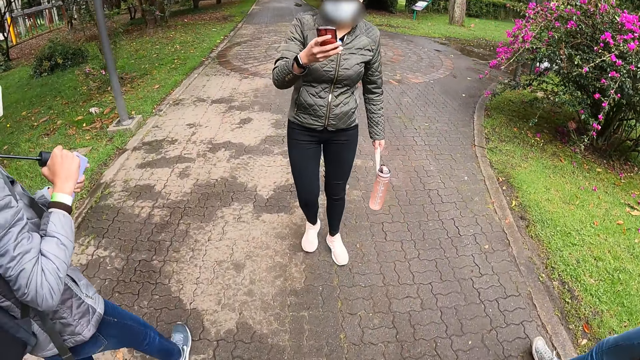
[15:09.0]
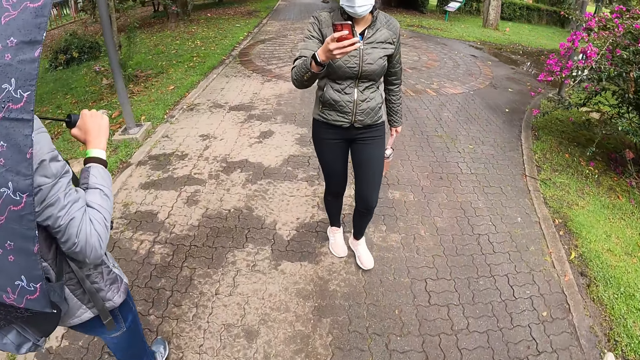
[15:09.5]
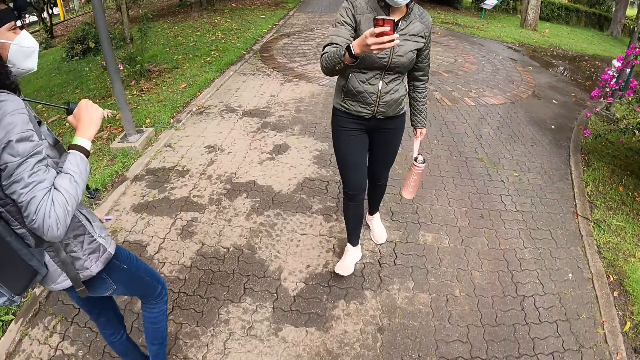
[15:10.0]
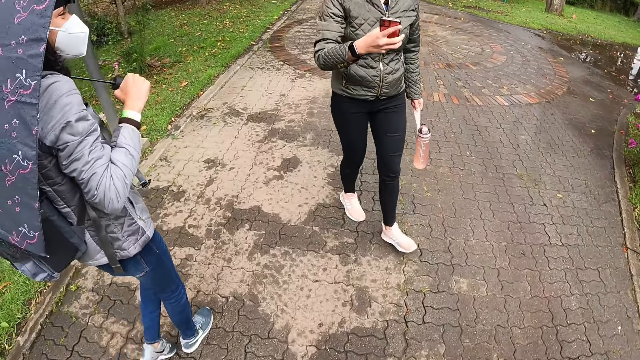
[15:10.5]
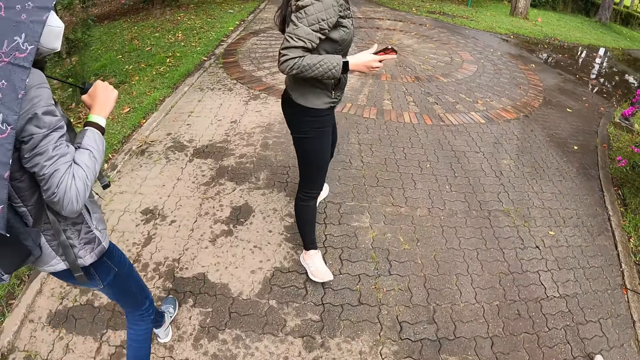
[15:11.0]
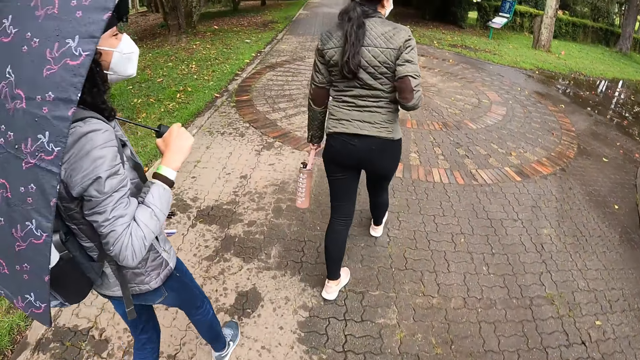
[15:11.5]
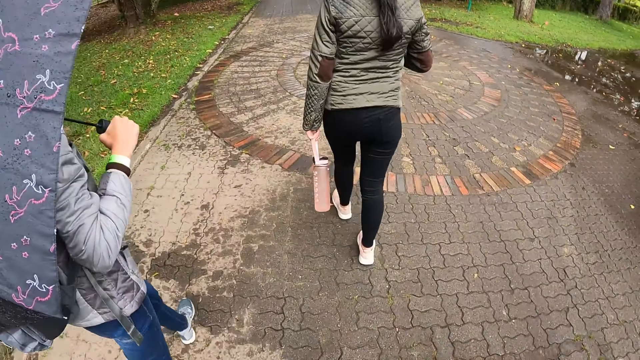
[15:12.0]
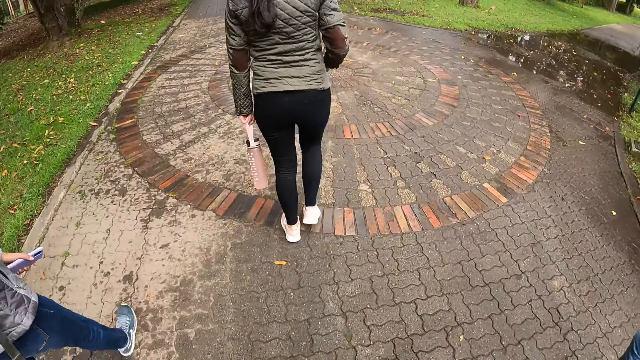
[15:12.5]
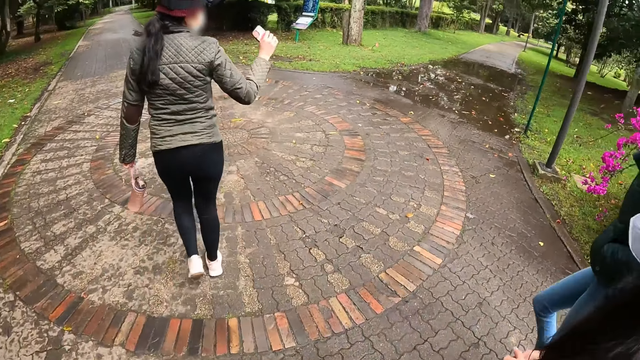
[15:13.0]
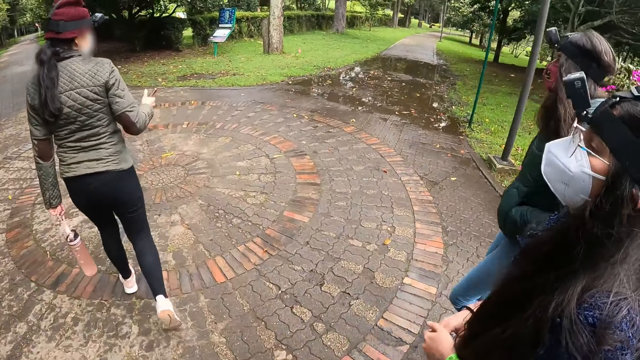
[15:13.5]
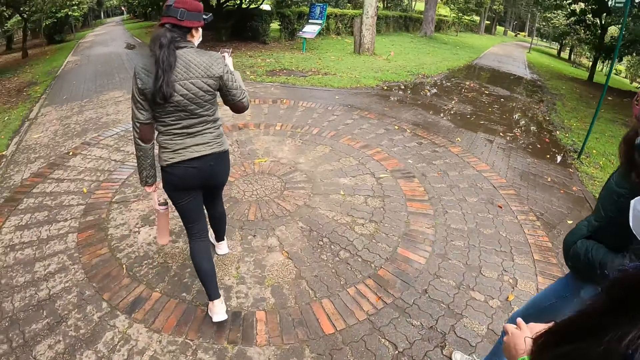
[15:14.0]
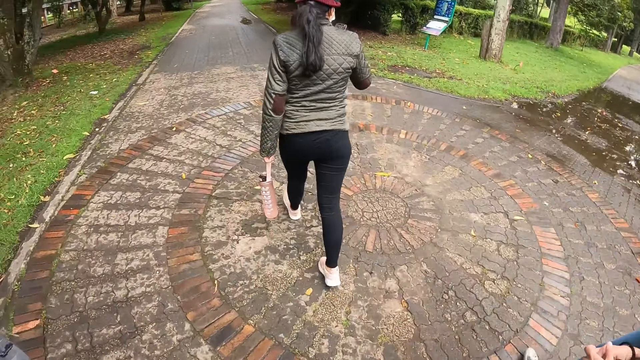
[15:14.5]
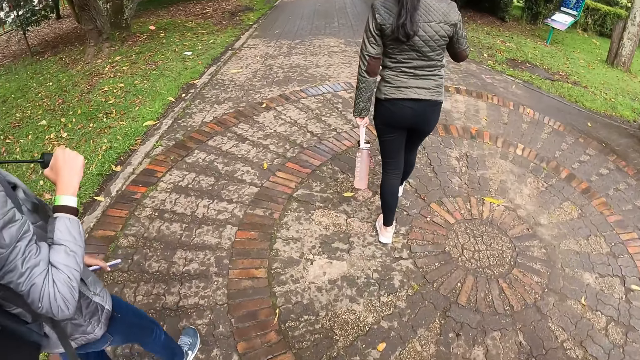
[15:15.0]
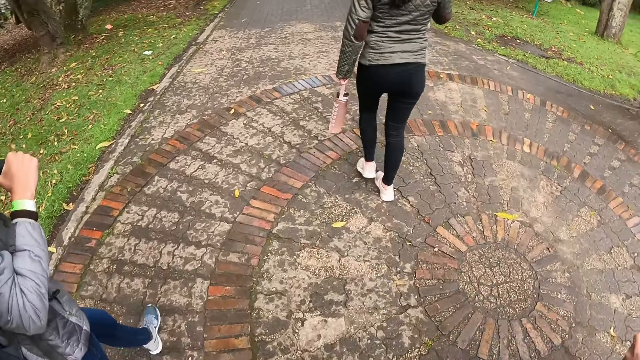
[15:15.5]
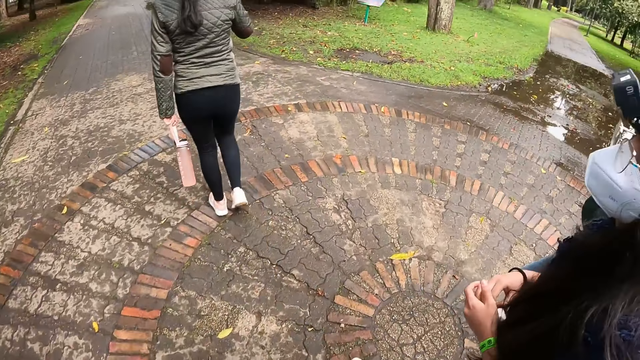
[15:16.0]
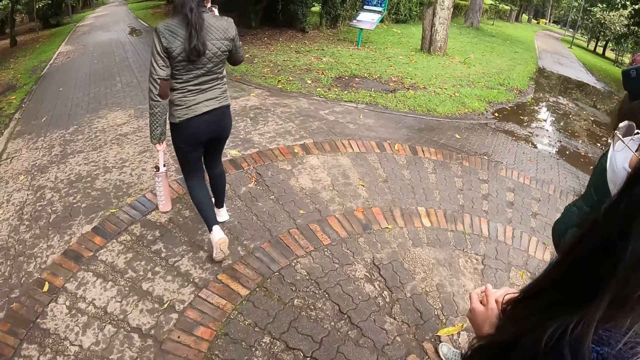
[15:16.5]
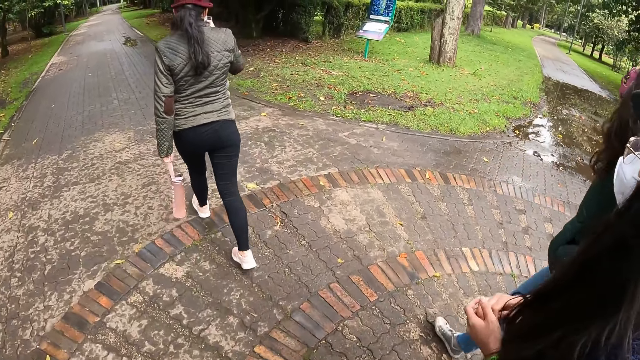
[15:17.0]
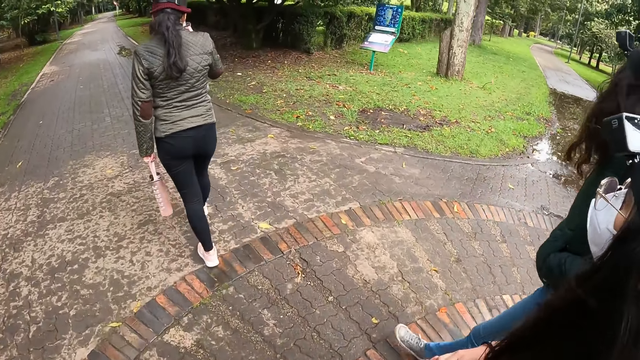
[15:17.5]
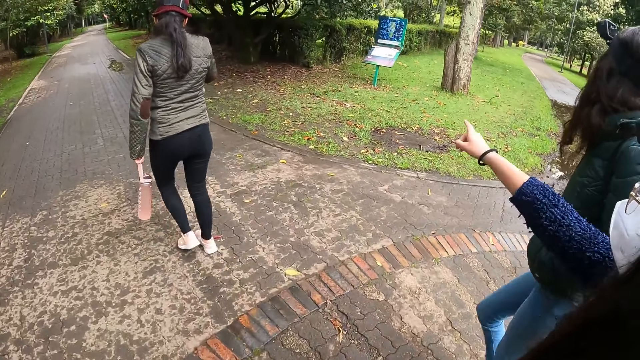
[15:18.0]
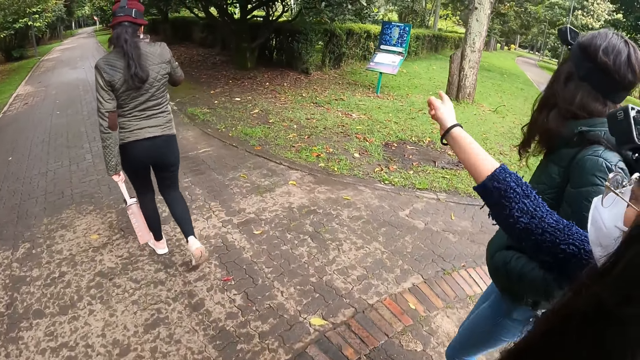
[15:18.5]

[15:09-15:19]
The camera wearer interacts with a woman.

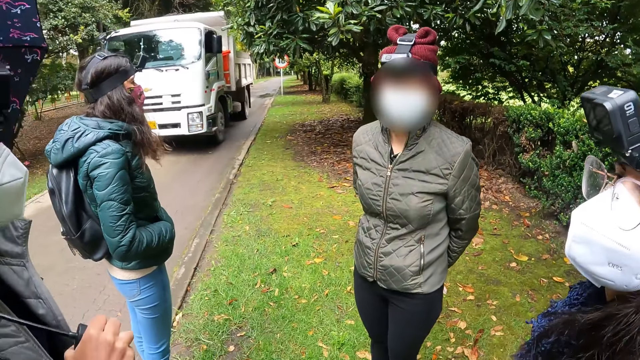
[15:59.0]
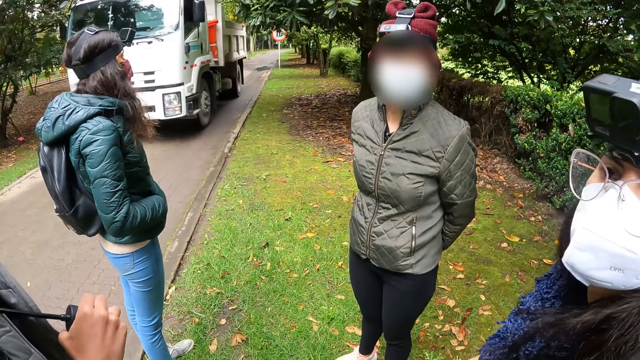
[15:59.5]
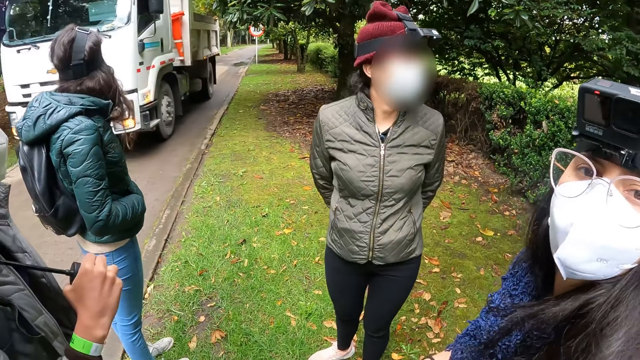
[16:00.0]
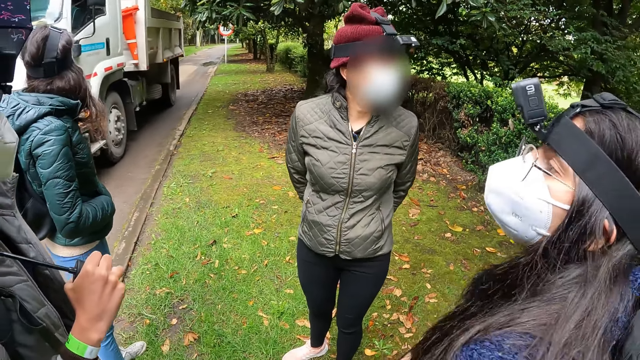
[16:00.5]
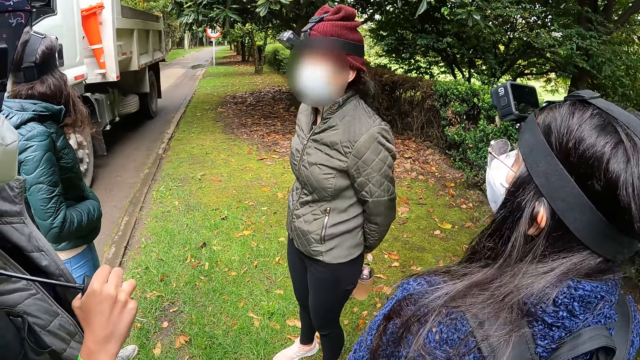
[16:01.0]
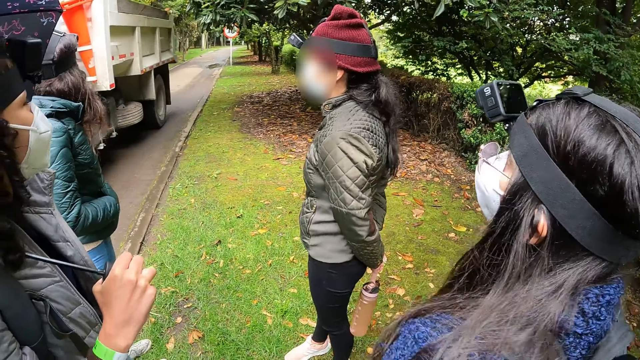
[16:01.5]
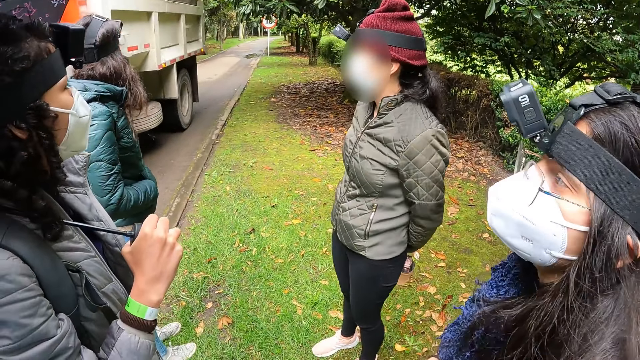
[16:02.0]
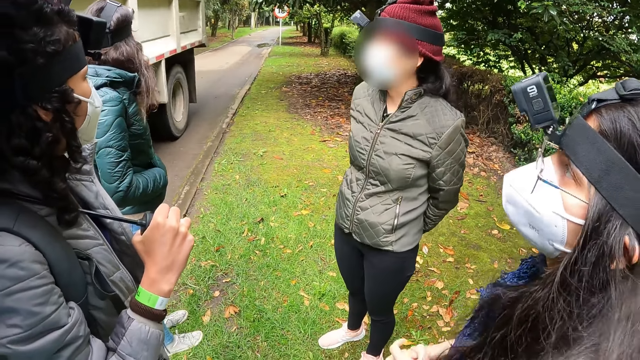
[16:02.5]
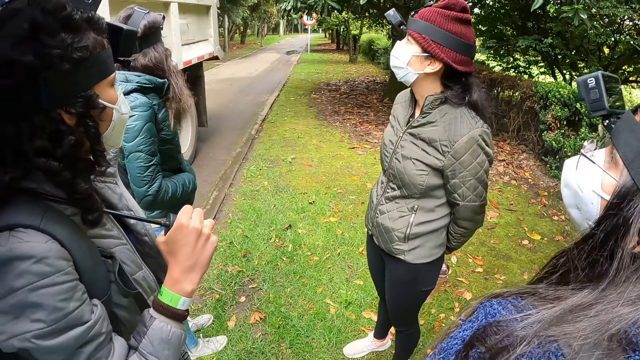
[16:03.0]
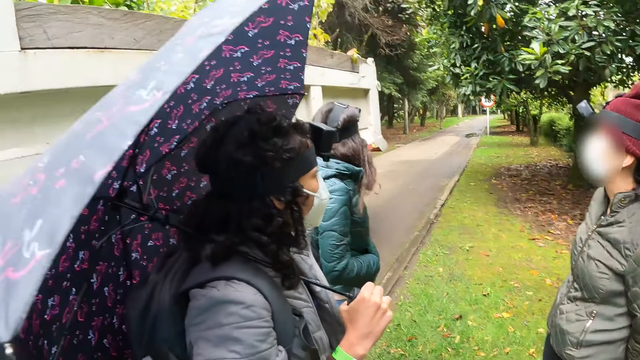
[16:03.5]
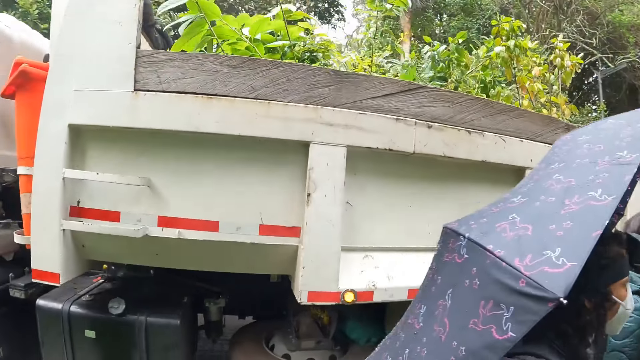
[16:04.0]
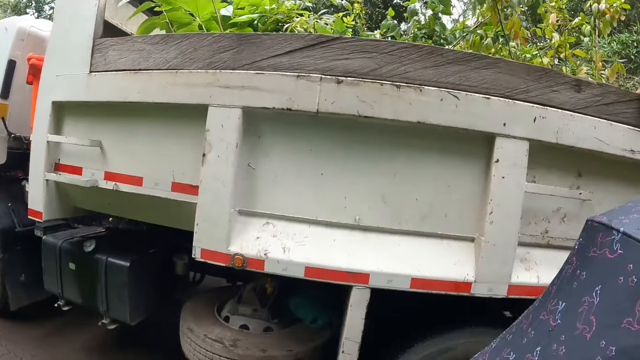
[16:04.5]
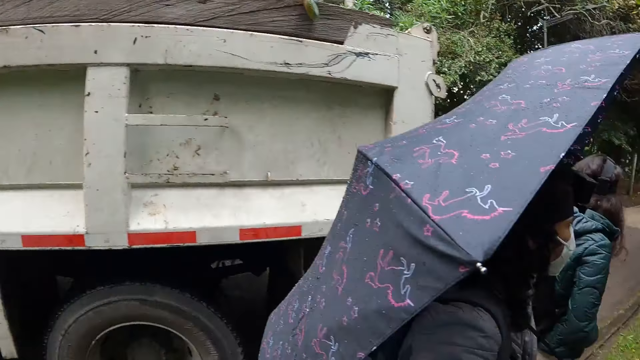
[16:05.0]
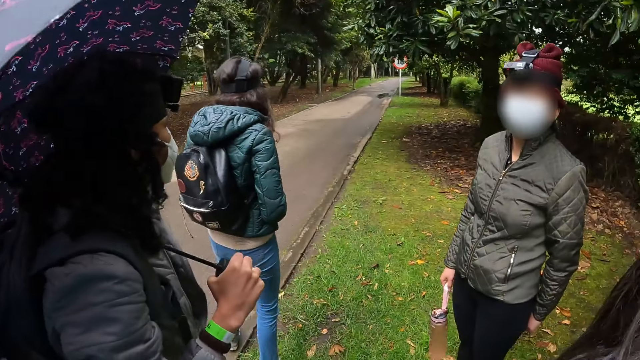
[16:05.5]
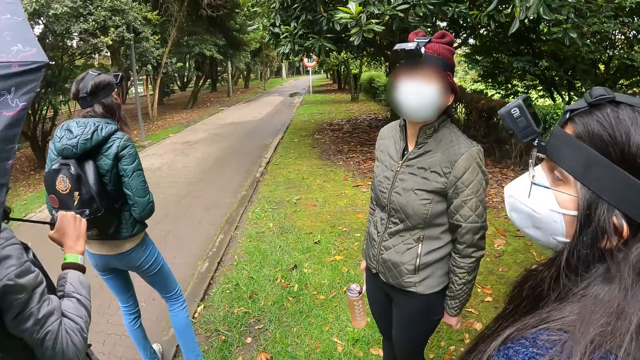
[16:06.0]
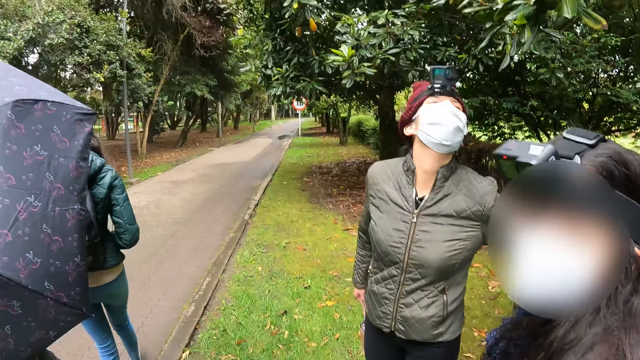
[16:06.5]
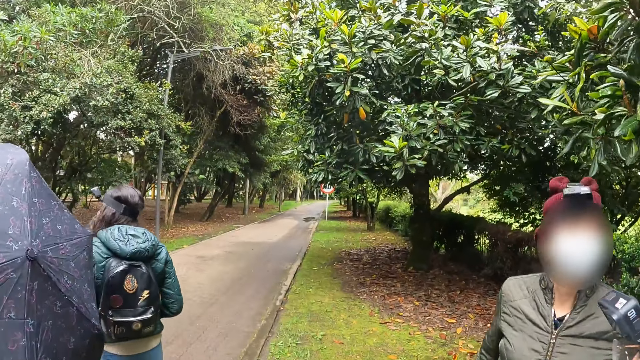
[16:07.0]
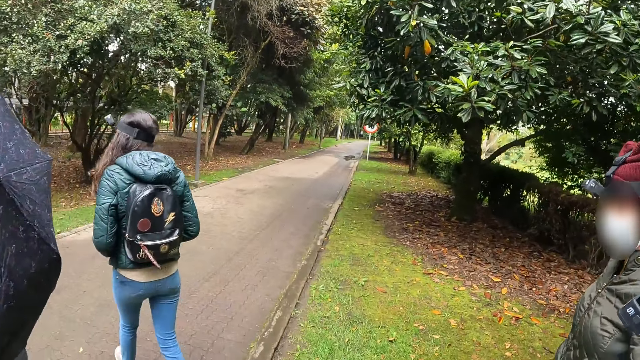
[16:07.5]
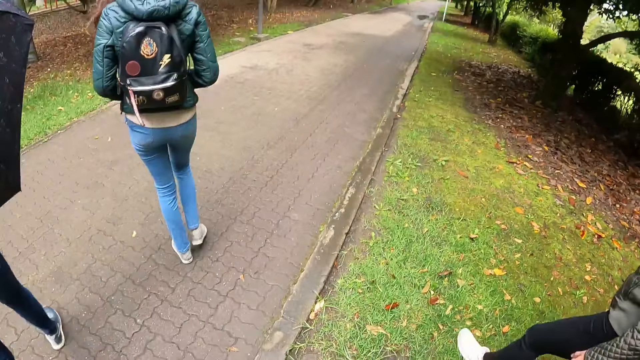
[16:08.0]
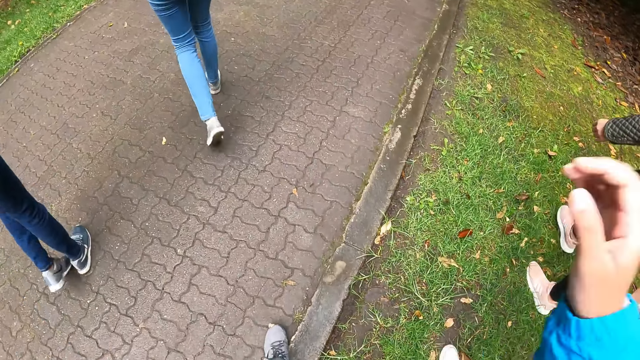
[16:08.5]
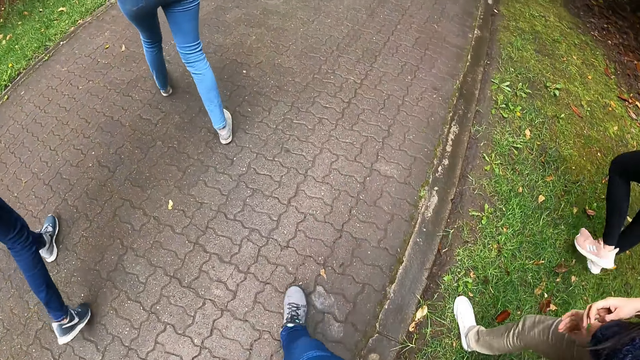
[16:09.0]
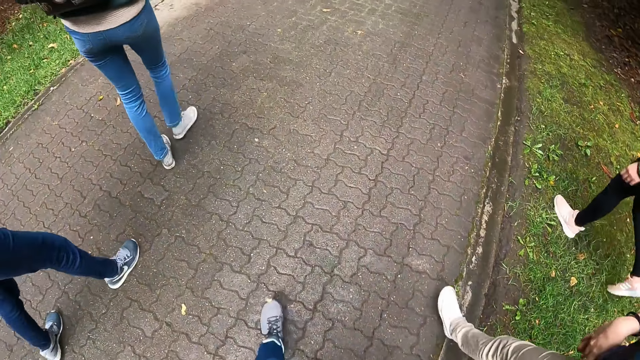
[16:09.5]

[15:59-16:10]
The camera wearer looks around. They walk along the road.
